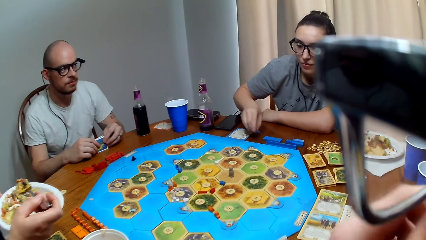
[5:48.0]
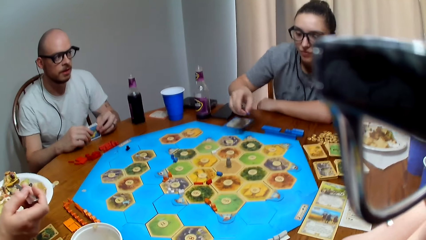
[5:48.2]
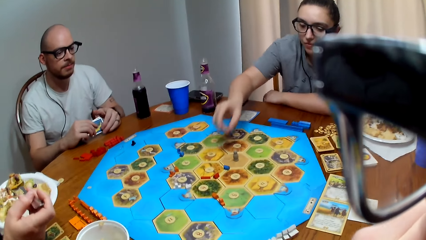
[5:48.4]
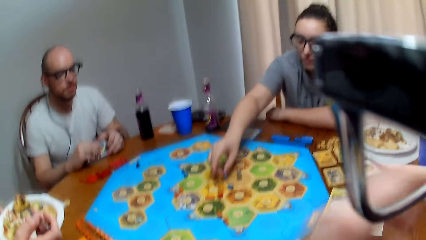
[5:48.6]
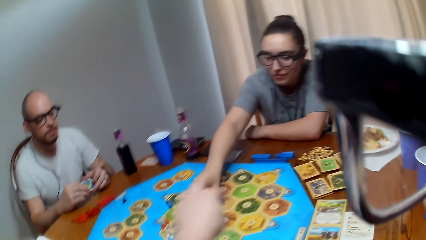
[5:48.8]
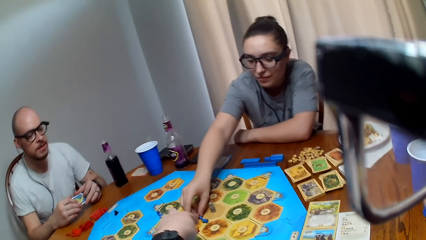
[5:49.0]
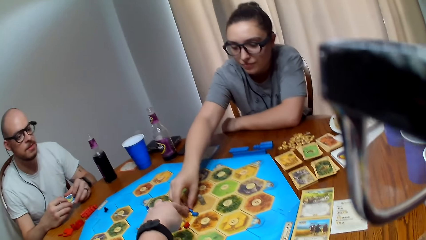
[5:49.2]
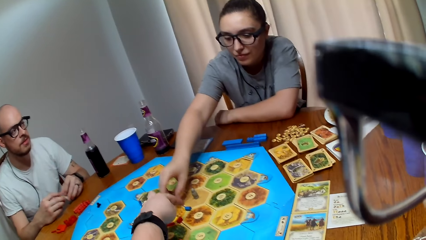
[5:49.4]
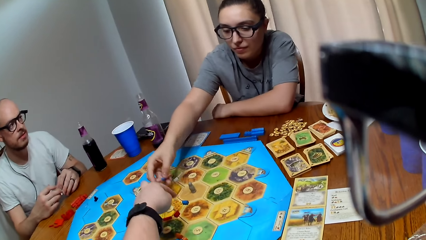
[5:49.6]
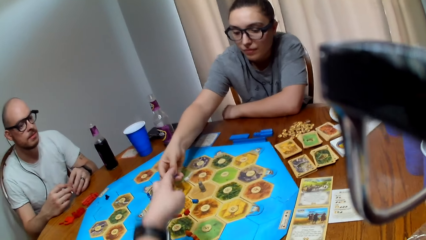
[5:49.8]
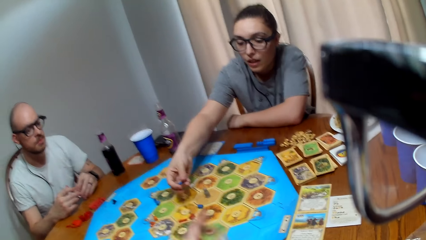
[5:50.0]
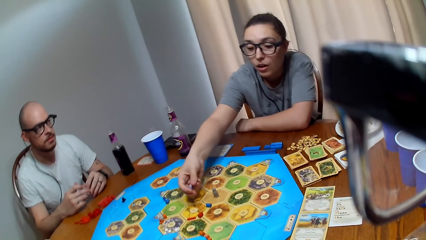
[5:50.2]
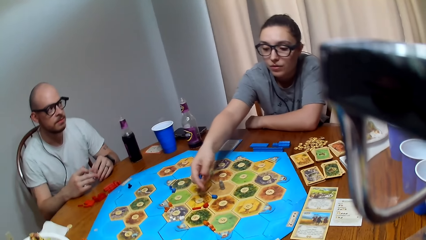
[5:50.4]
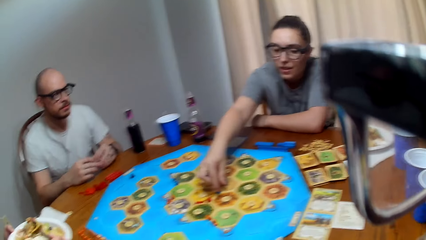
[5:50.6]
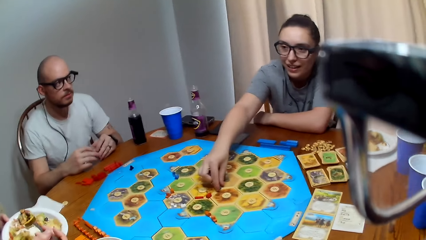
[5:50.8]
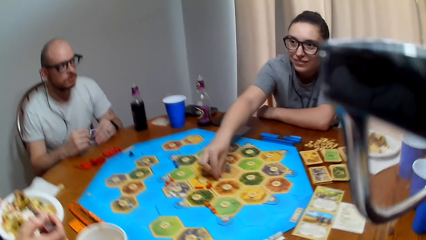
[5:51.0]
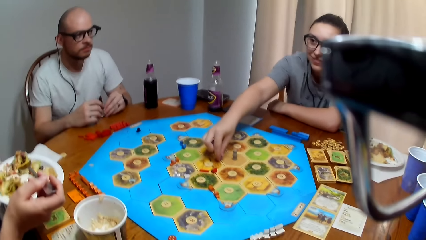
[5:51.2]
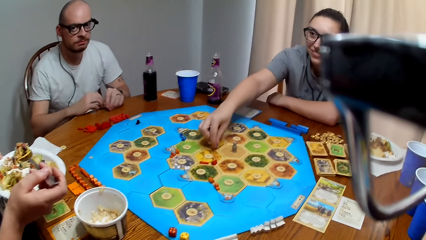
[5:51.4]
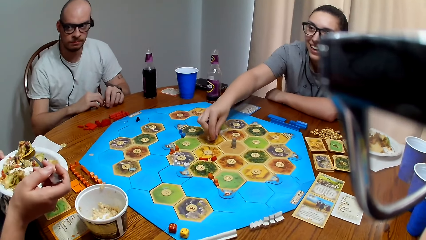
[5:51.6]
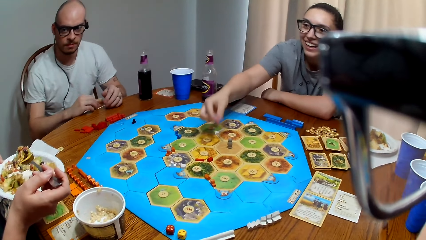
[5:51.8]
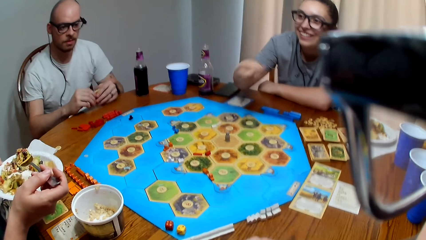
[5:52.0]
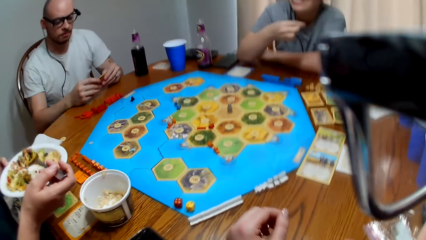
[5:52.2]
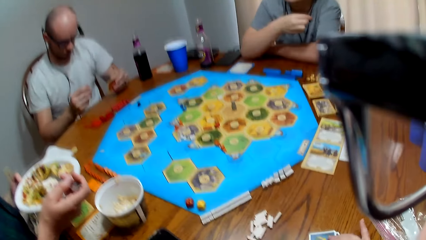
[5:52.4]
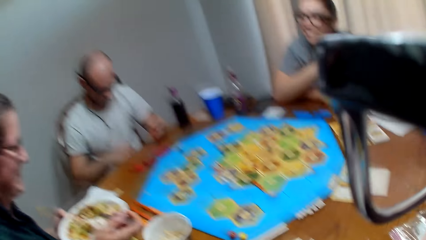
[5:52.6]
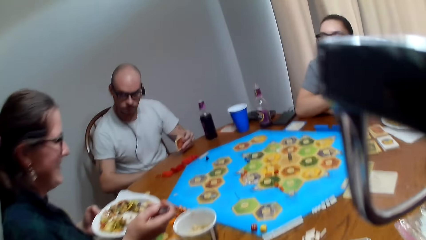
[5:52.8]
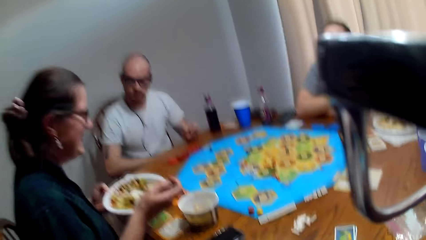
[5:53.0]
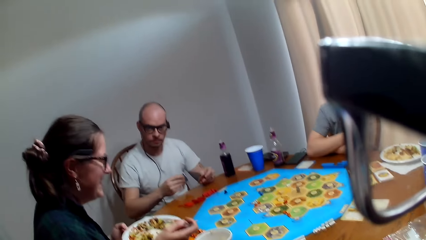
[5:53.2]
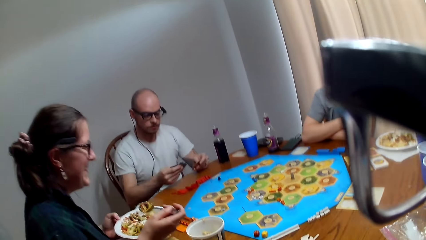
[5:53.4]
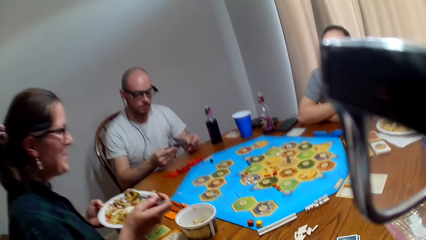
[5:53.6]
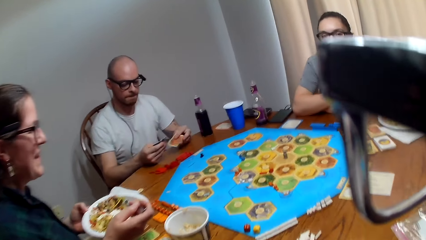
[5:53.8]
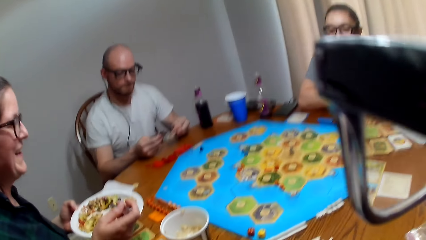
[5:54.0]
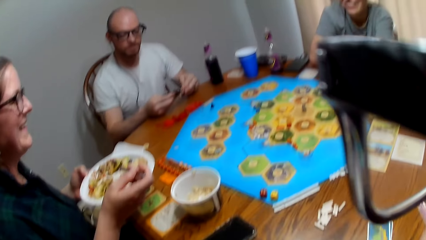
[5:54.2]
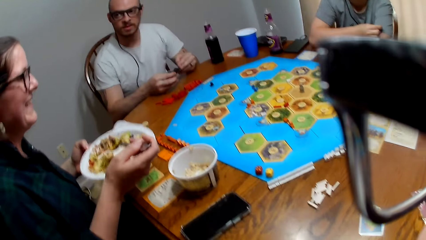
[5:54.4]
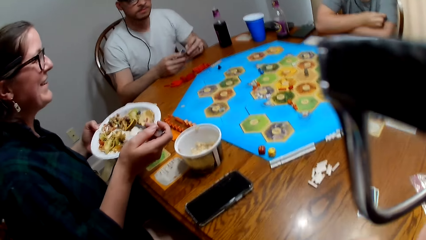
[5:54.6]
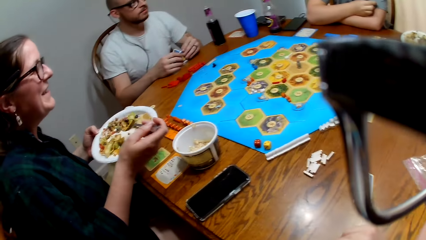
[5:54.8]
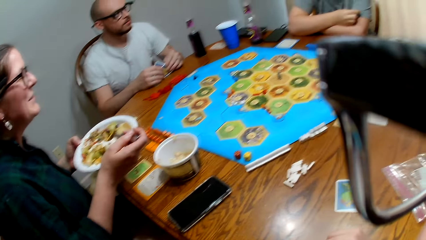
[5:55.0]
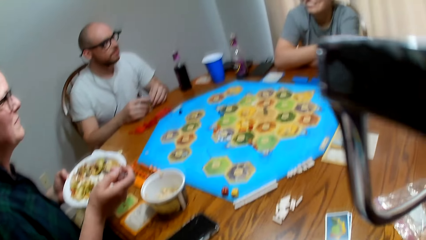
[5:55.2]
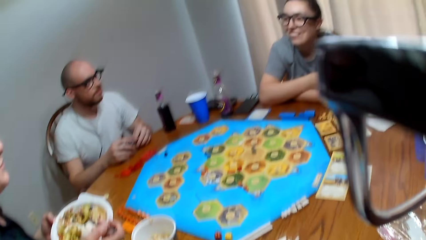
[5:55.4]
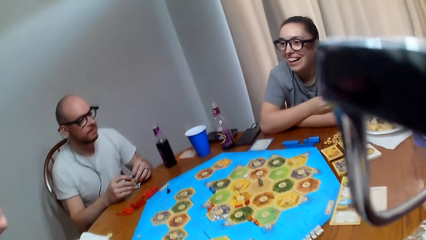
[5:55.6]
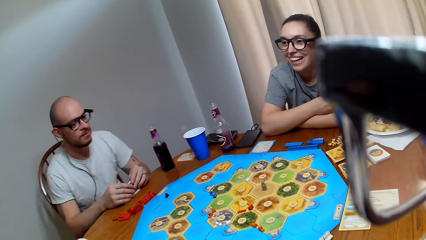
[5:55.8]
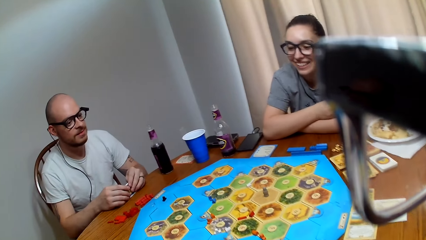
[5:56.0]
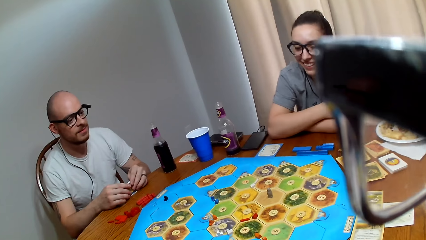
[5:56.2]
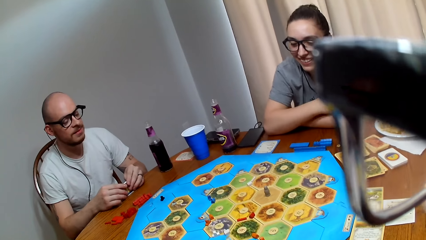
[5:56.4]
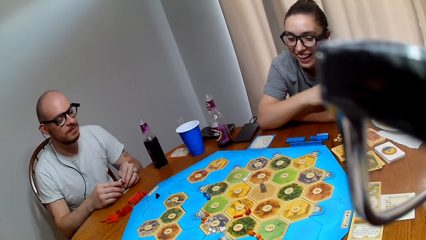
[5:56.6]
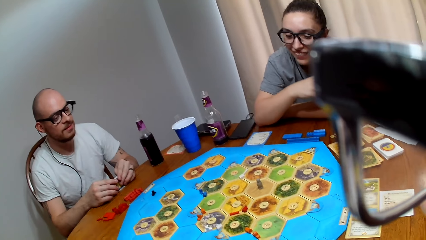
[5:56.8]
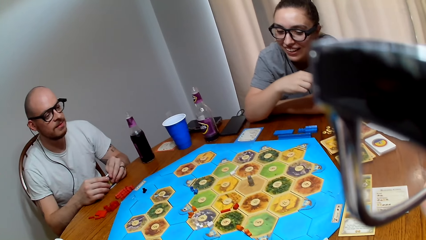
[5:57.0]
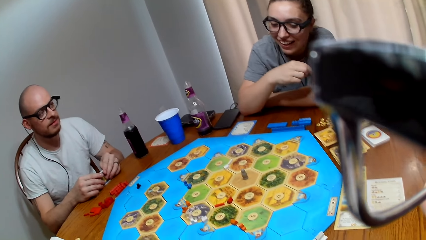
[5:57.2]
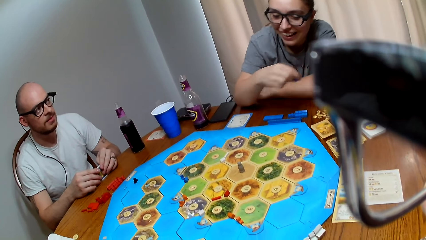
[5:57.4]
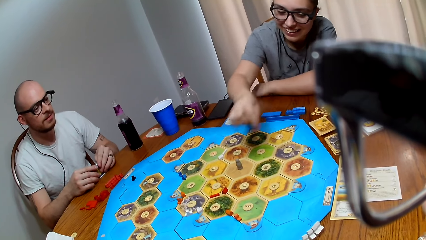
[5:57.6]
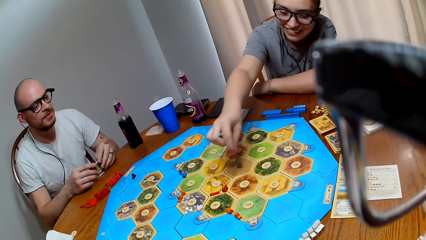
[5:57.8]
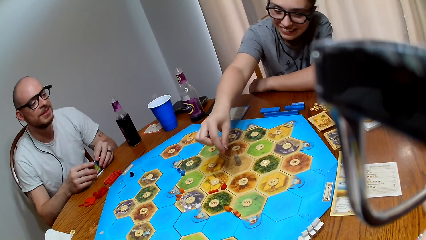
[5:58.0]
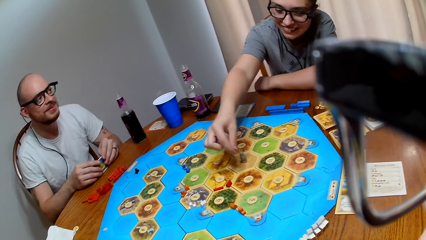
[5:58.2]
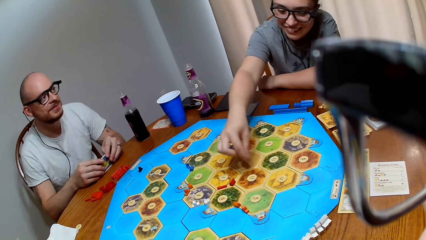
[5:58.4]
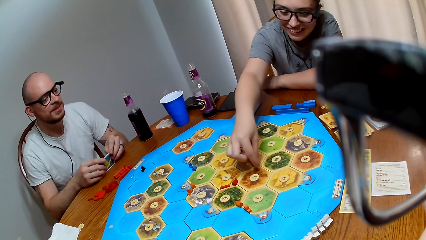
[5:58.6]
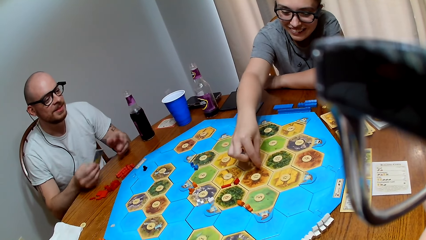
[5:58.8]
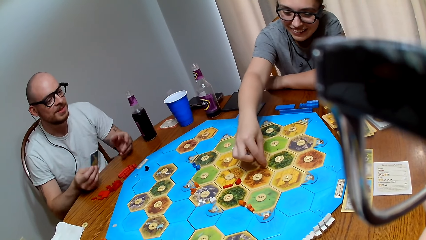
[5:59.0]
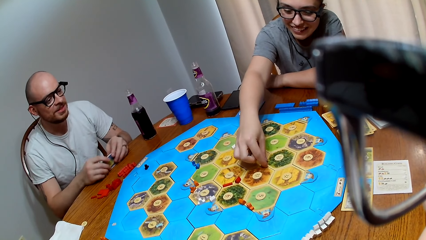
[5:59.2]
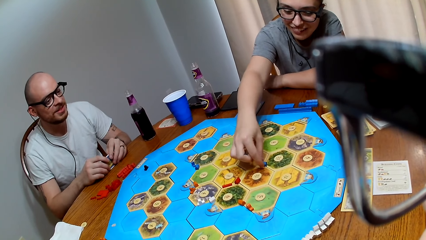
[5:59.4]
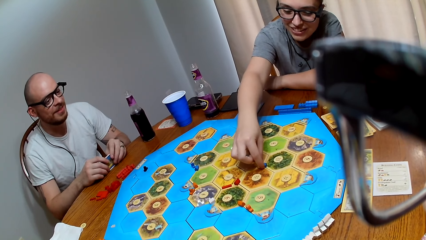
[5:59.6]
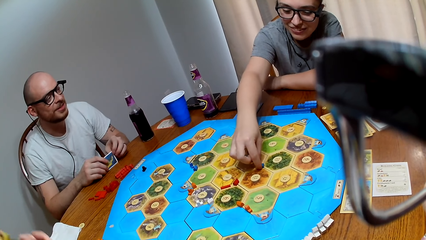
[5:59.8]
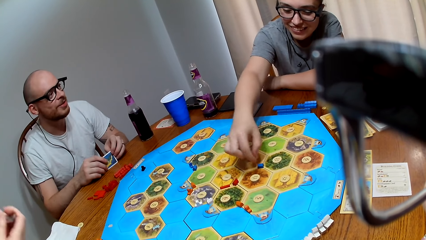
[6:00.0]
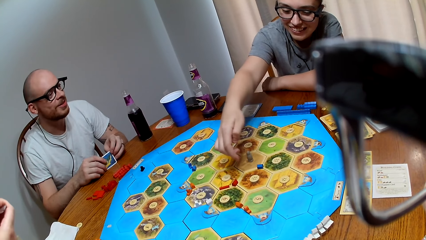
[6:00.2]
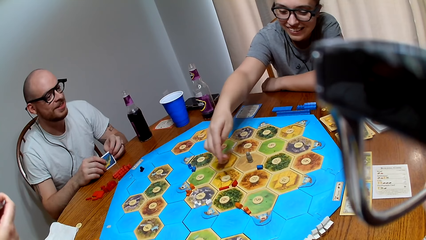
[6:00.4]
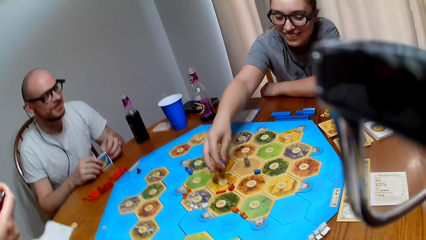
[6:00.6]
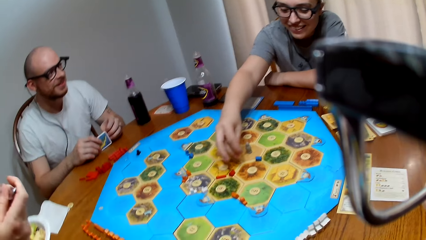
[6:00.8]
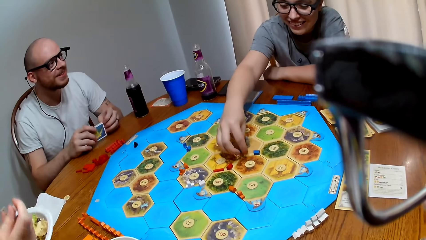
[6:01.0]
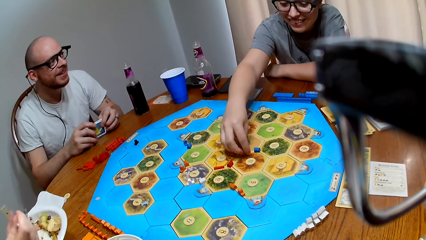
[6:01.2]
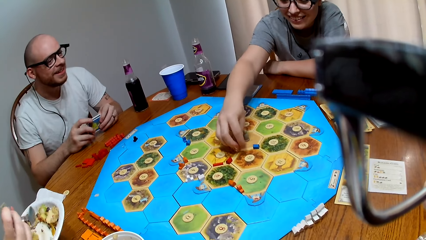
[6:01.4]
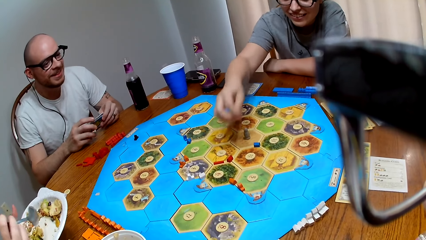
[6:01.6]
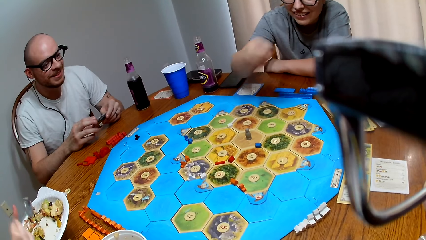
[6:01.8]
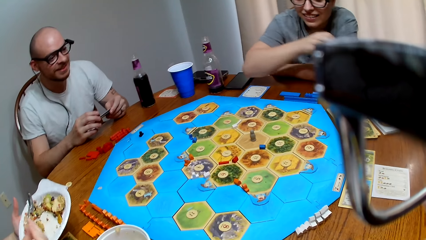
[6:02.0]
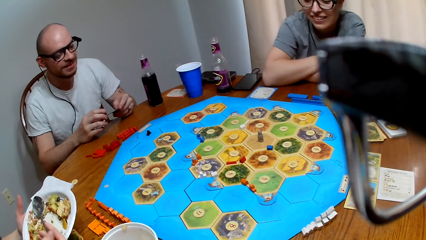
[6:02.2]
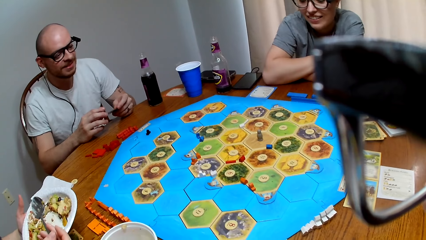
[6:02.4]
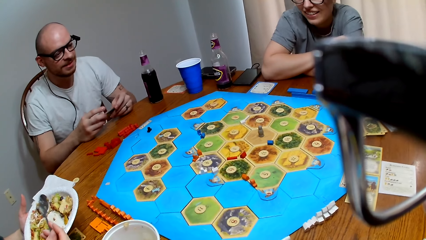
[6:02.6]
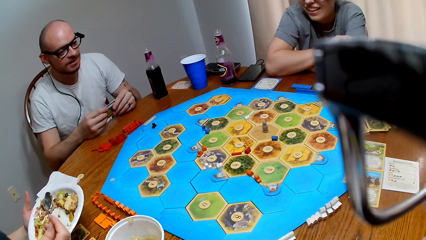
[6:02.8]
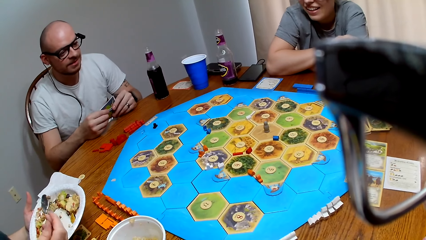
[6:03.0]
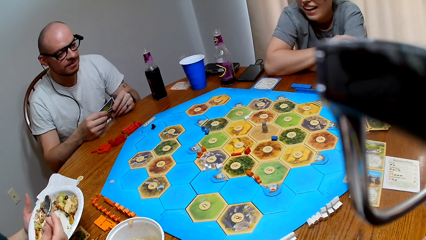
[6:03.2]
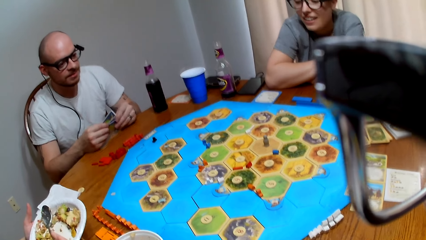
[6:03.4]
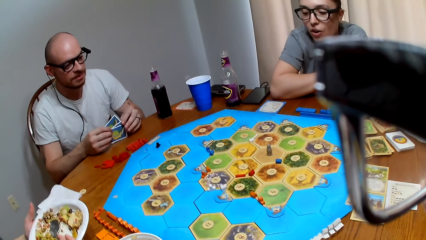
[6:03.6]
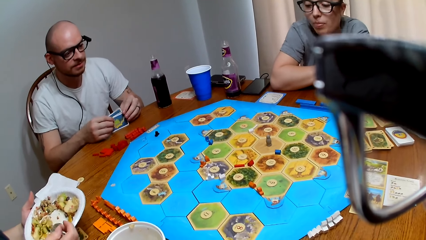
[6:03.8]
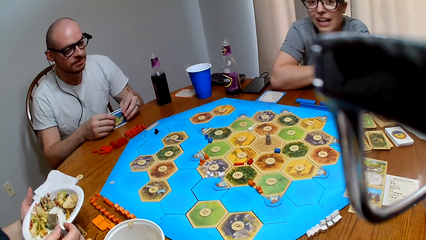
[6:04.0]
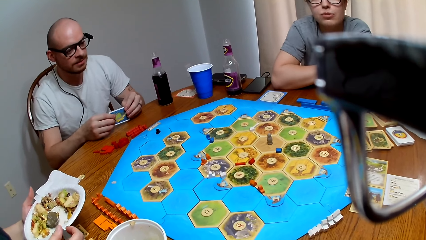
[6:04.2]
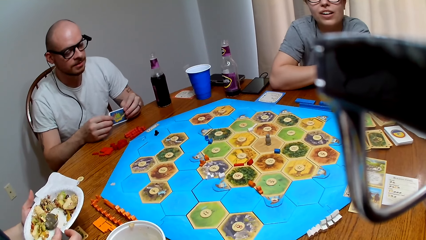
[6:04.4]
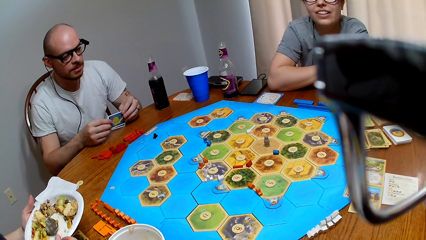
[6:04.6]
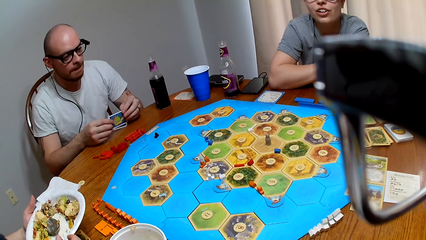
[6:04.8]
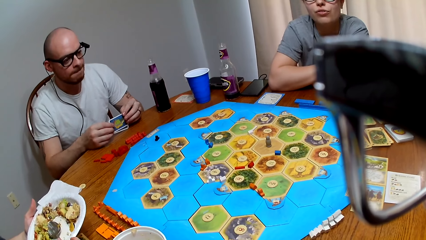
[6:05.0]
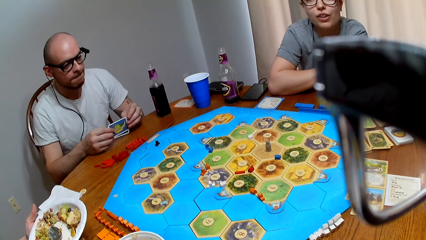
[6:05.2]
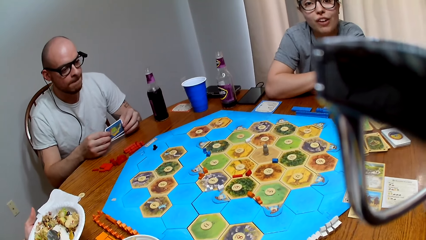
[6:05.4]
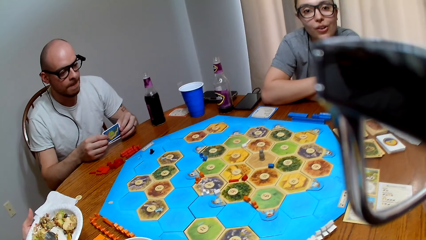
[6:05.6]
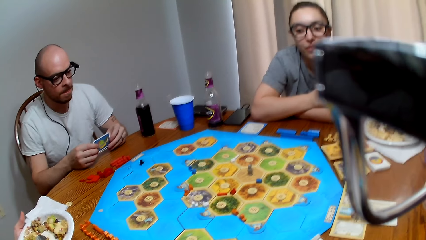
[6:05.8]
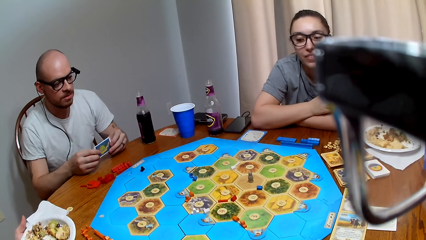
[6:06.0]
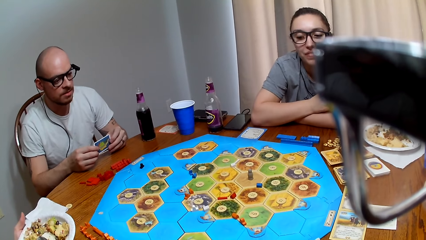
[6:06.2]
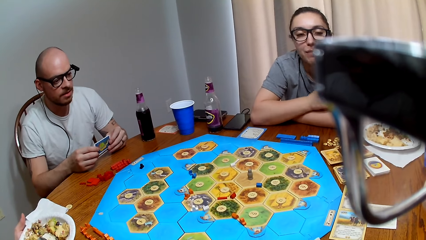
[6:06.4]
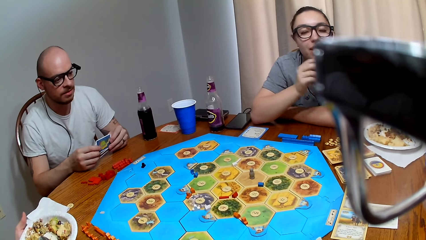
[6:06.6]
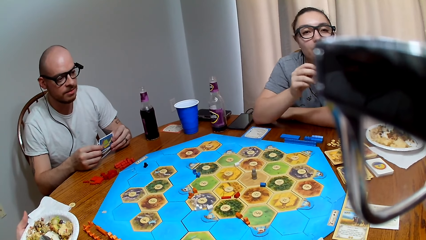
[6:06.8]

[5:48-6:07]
A woman picks a peg. Another woman eats something. The first woman places the peg on the board. The camera wearer points on the board. The first woman removes the pegs on the board. The other woman holds a plate and spoon. The camera wearer speaks to the first woman. A man shuffles his cards. The first woman responds to the camera wearer. The first woman places a chip or peg on the game board. The man speaks to the first woman. The camera wearer speaks to the first woman. The first woman converses with the camera wearer.
